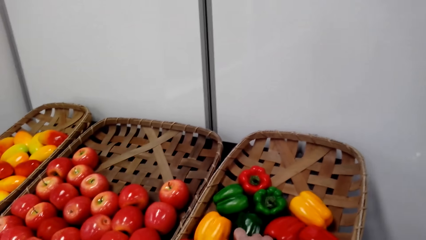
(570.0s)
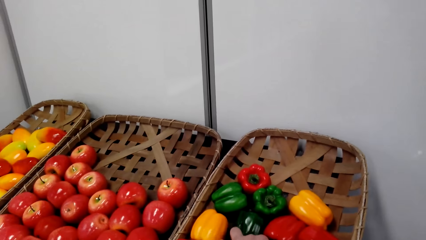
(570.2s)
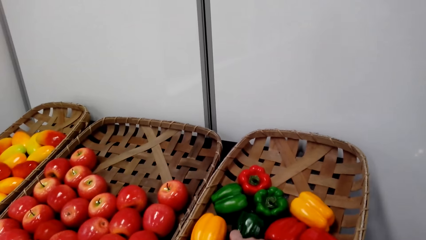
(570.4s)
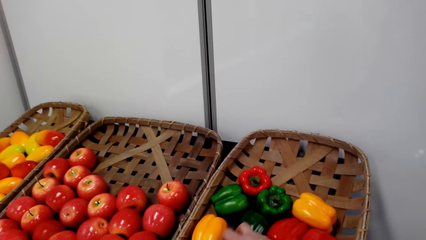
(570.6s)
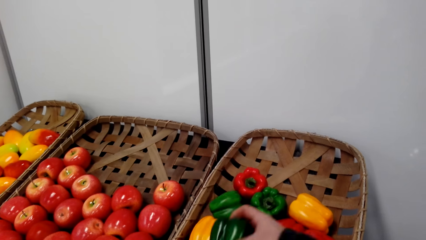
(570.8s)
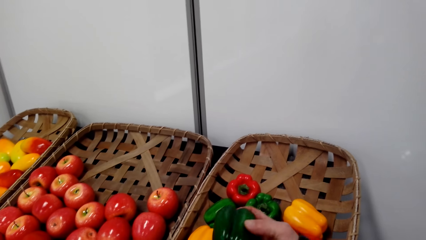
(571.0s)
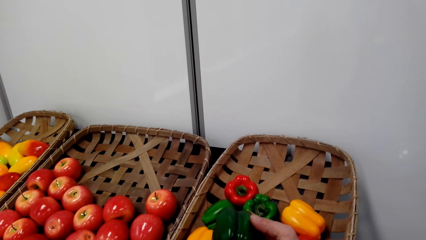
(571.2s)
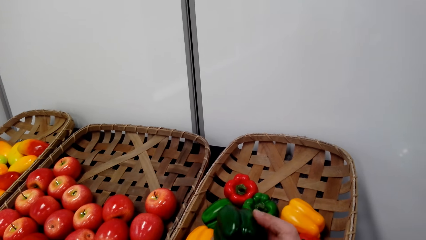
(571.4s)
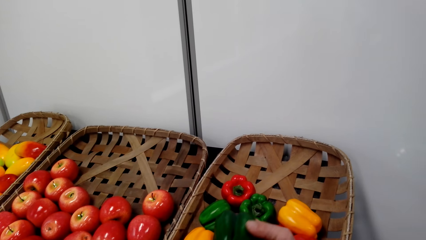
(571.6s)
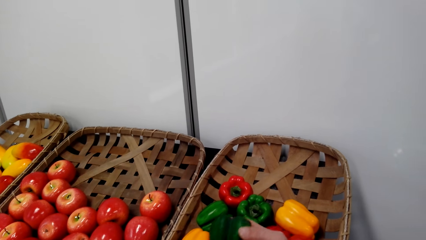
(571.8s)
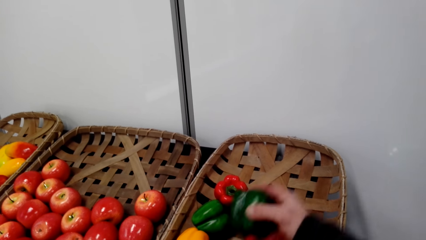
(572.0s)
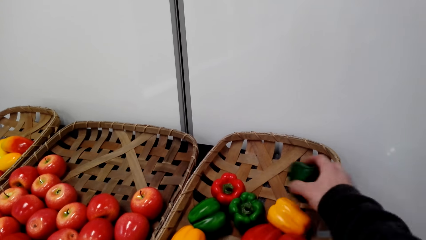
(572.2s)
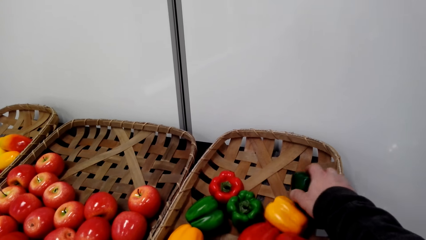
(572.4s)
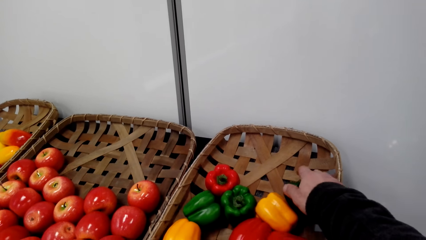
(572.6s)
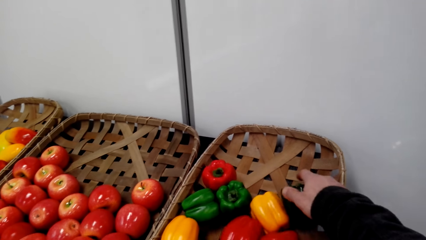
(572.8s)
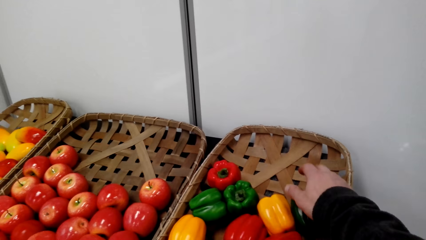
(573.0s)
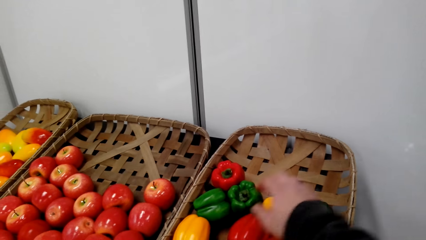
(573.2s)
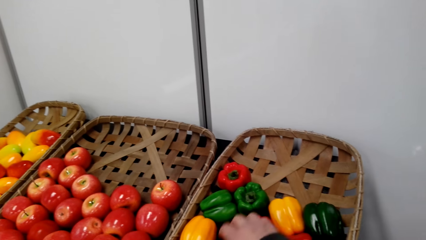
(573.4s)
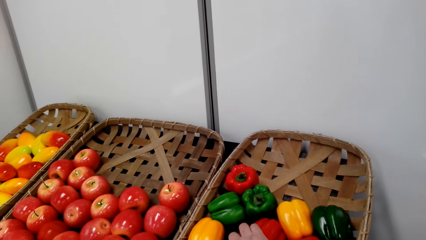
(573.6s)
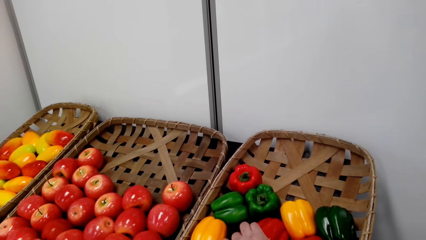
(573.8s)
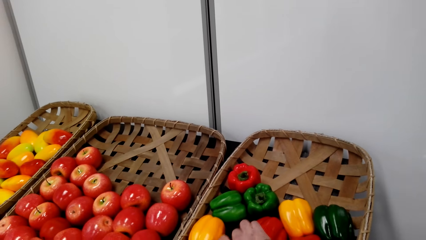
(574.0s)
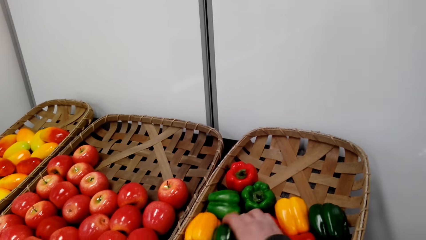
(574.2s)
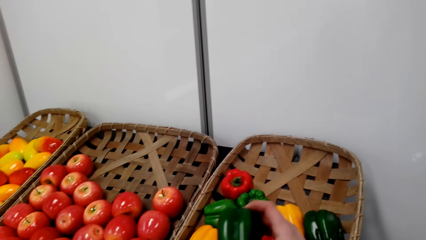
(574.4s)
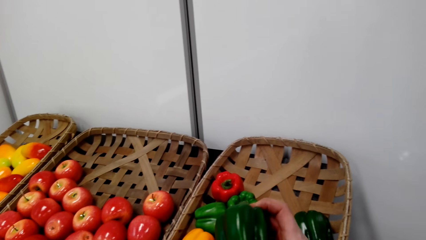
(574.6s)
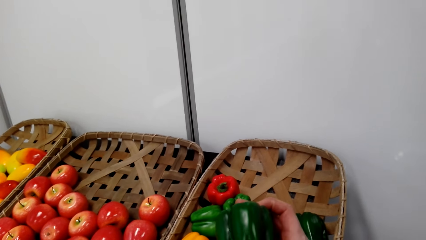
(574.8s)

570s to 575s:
The camera wearer takes the hot pepper. They check the green pepper. They put the hot pepper down. They take the hot pepper.

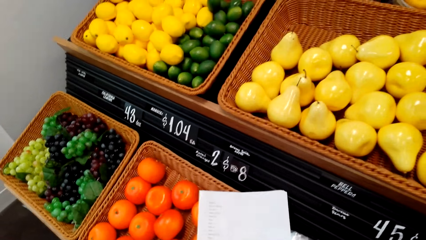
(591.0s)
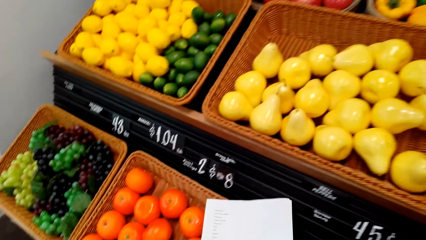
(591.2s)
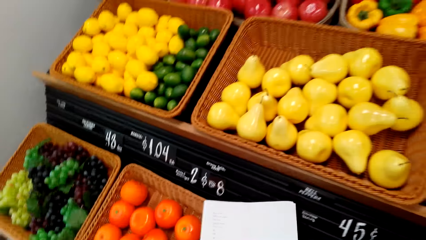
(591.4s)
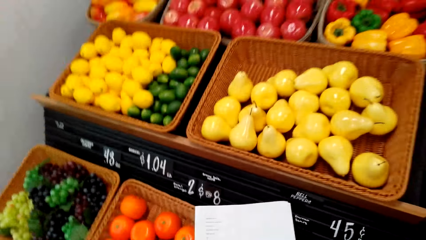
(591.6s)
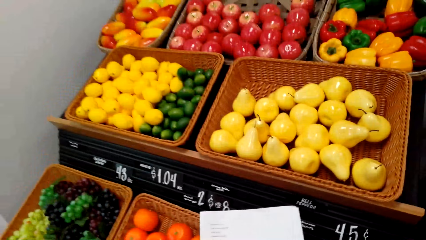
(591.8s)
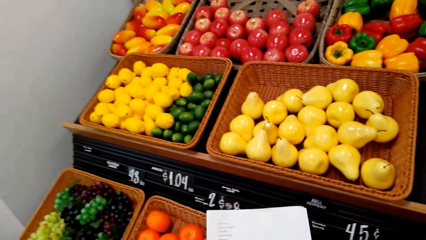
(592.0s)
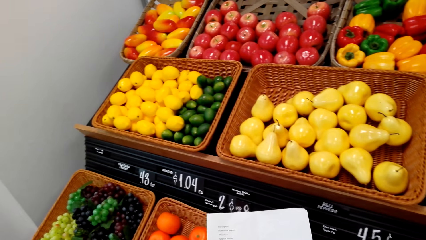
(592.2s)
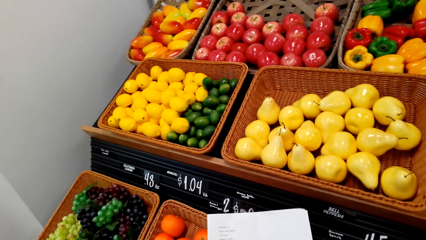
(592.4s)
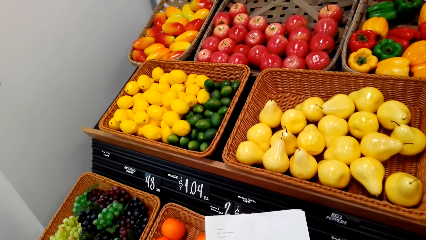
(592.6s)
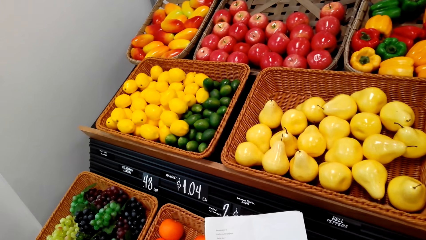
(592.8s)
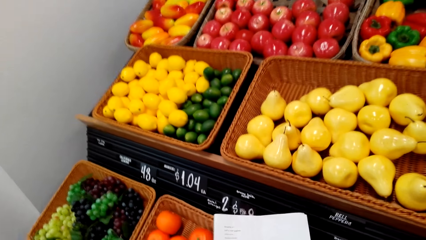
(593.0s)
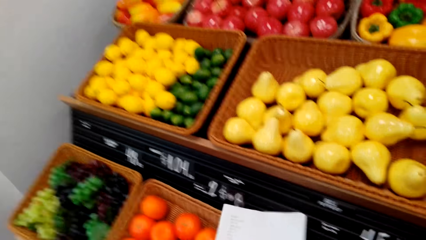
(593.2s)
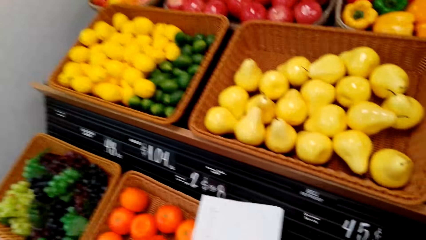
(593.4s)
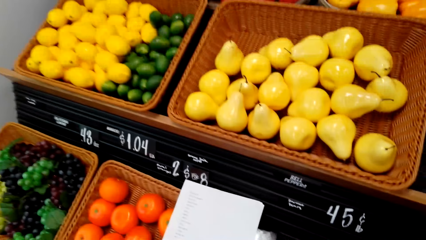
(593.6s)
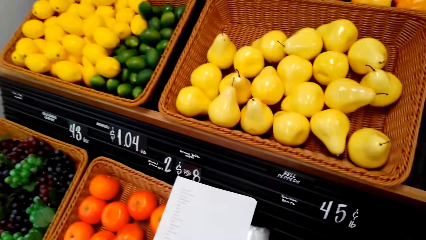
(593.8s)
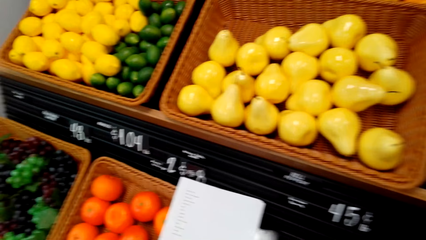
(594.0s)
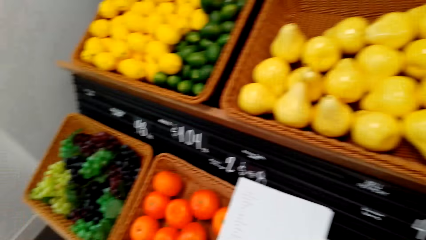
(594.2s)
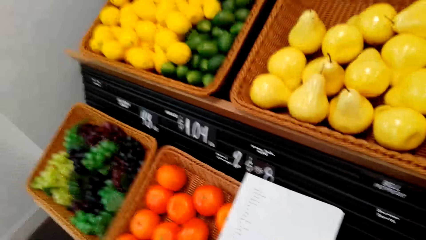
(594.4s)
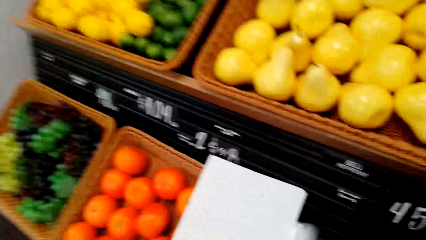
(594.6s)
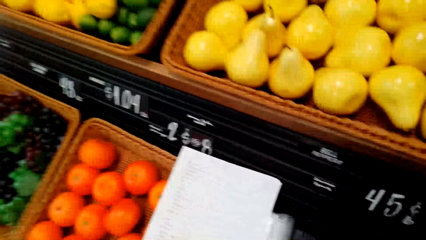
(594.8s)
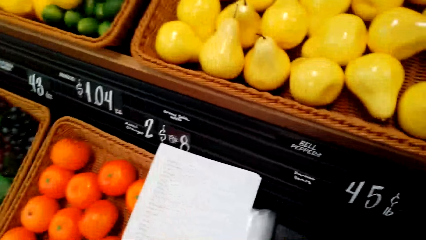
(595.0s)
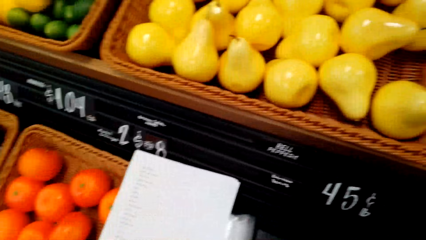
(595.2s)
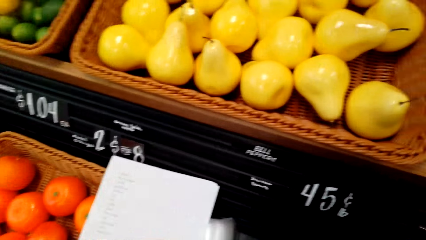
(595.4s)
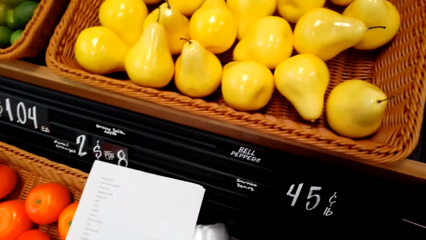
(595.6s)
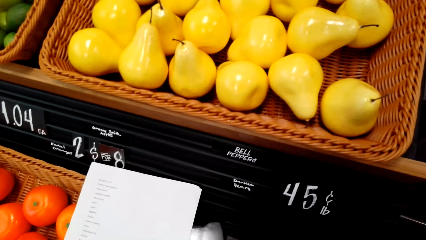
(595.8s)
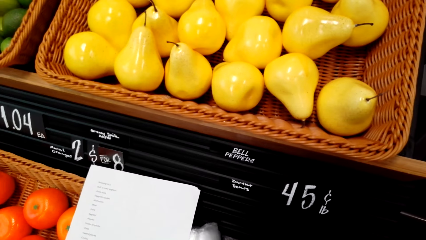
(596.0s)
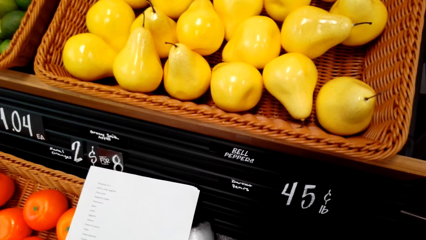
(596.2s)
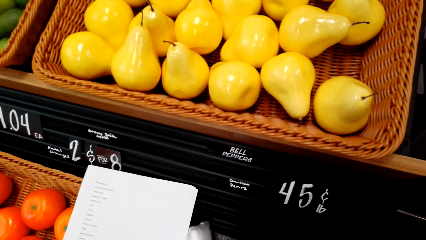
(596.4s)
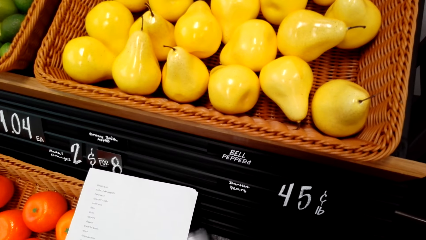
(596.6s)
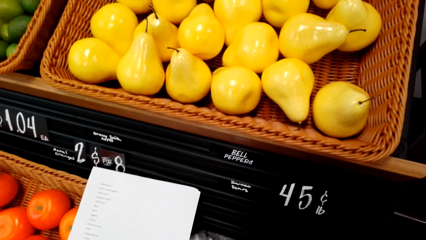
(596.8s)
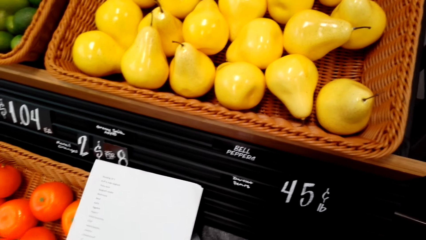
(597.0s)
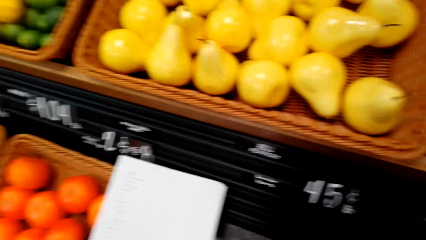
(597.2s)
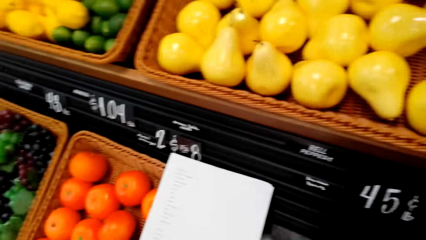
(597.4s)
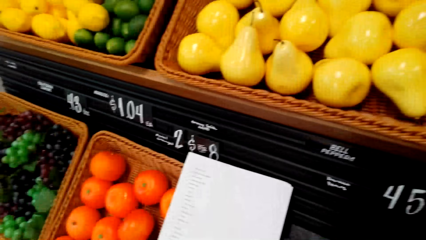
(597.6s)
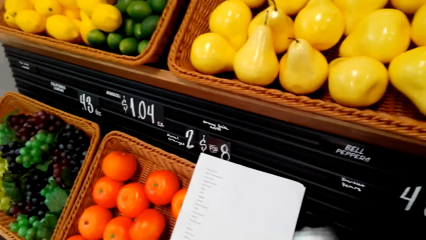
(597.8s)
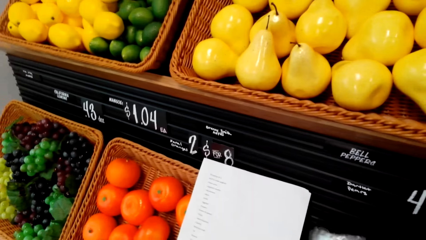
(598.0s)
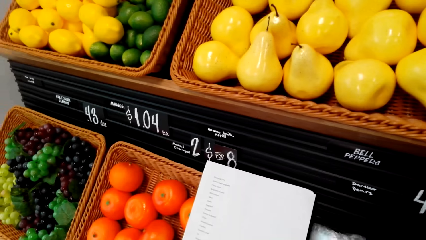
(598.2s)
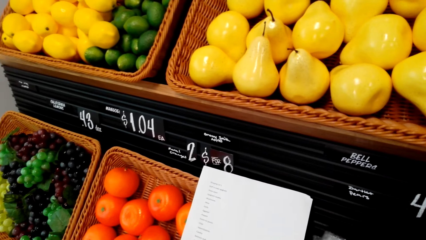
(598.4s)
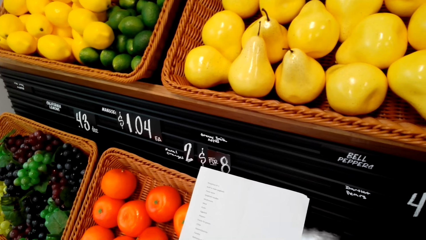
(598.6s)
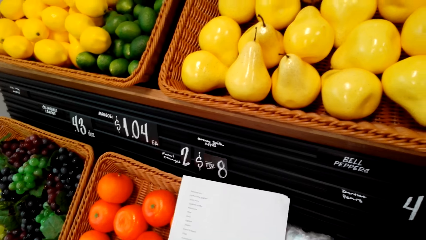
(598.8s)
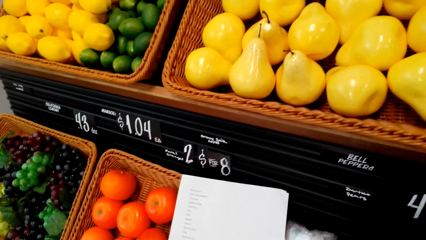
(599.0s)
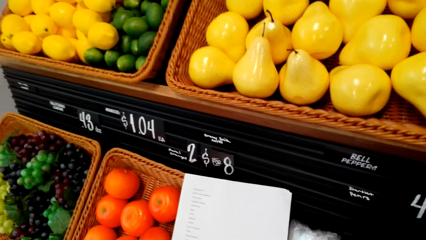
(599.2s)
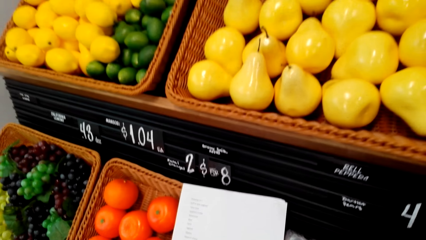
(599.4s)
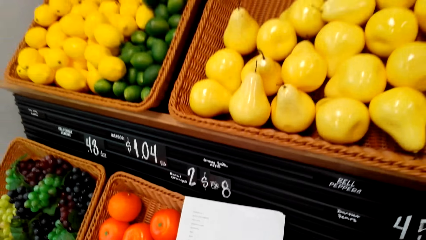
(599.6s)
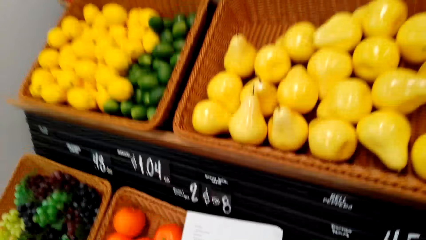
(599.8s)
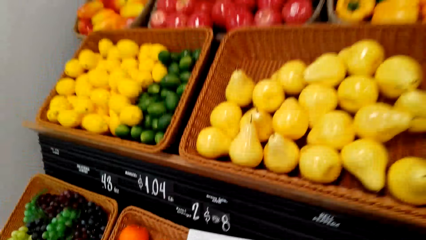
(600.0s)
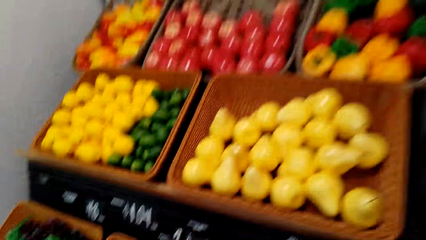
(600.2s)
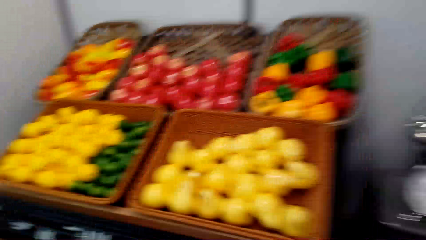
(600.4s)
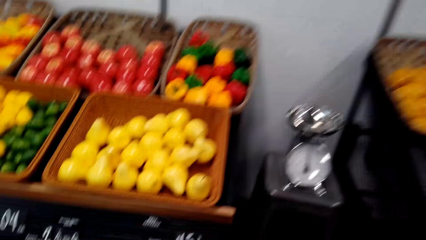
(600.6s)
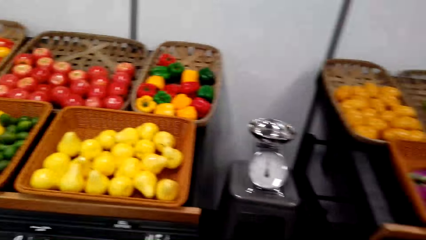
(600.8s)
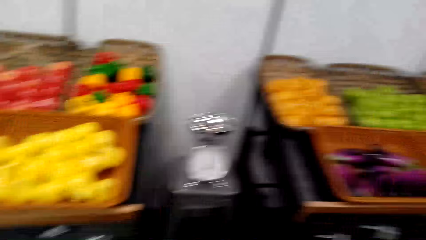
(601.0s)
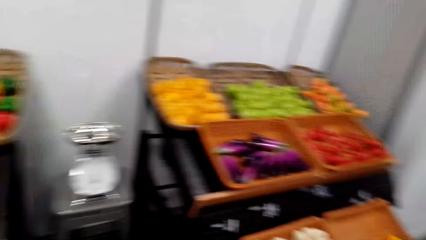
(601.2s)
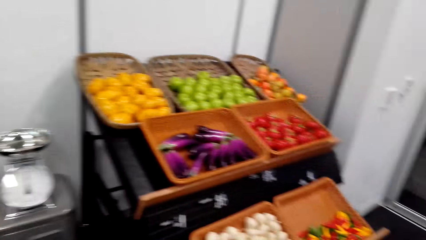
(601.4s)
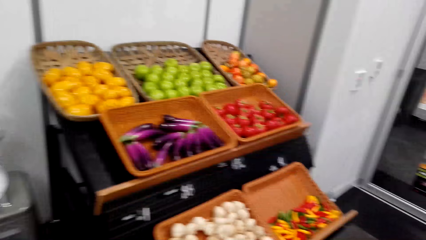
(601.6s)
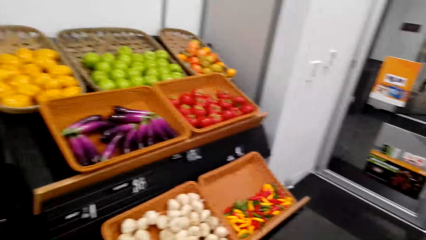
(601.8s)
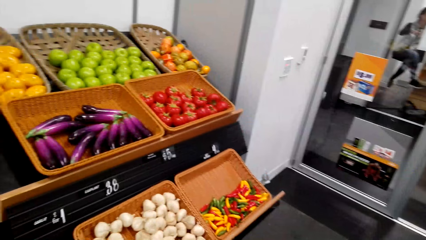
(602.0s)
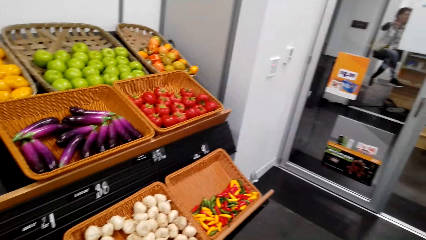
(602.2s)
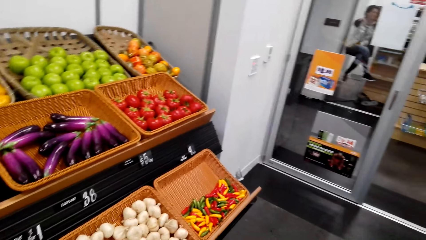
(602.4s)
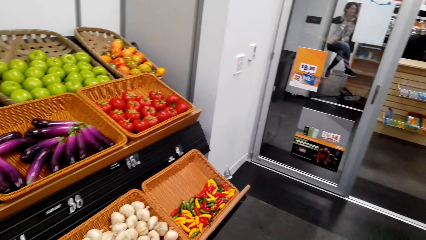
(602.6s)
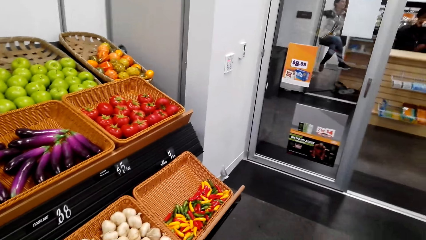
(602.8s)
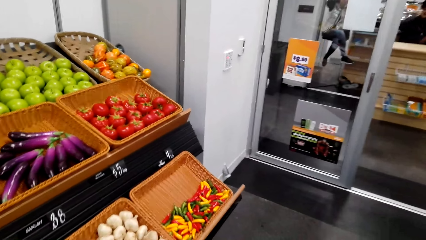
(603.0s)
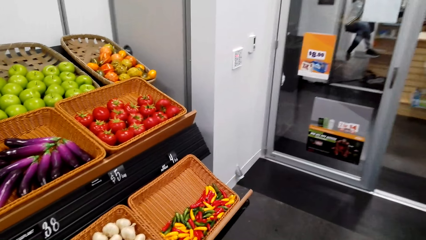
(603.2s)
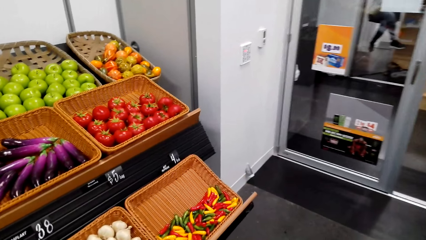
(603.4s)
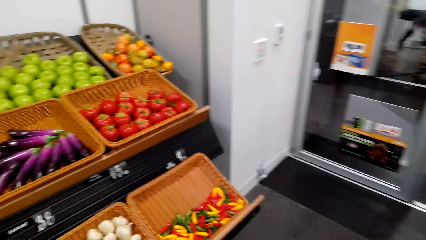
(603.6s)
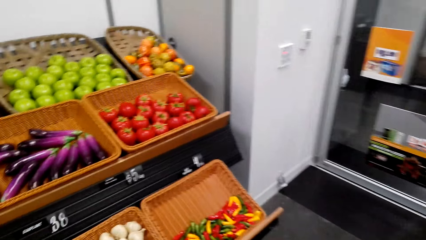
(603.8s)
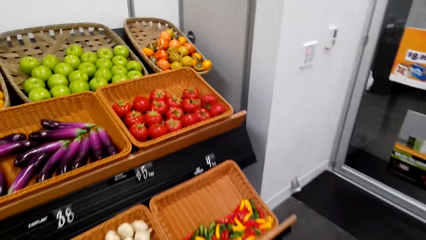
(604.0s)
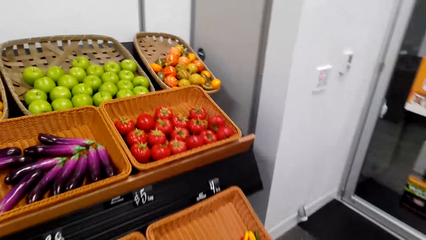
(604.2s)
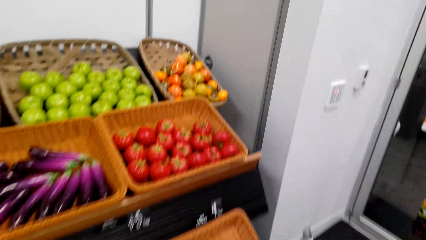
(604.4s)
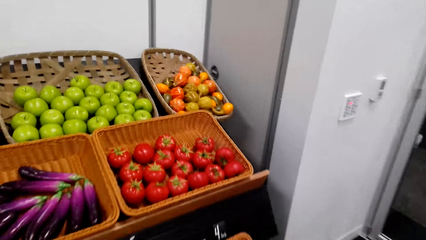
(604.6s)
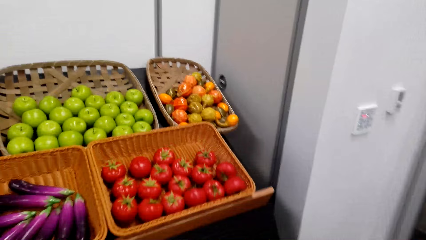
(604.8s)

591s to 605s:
The camera wearer takes the paper. They put the paper down. They pick up the packet. They look around.
